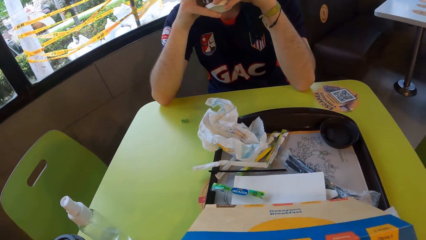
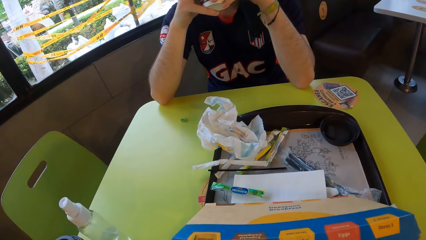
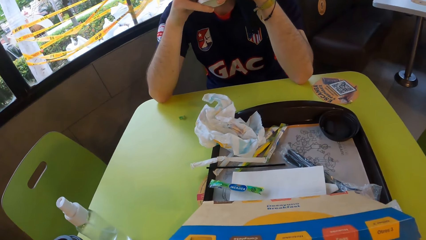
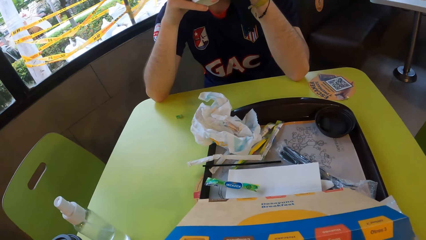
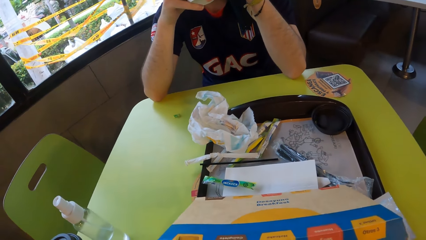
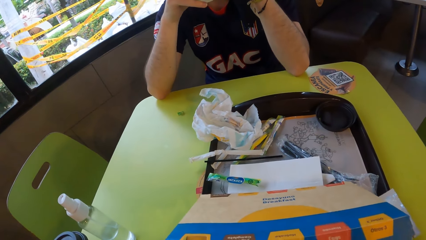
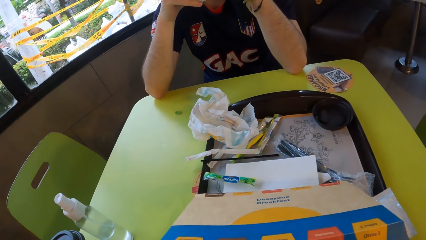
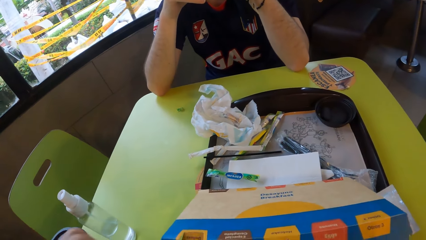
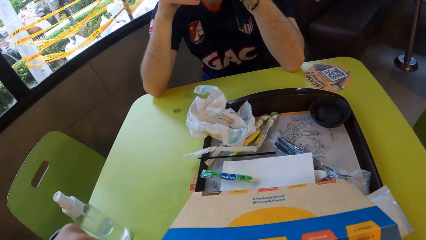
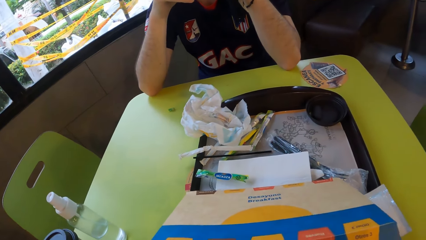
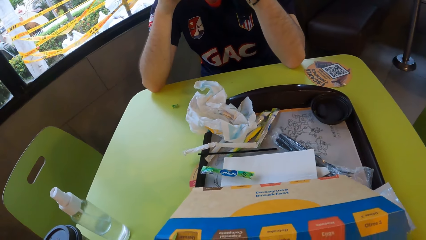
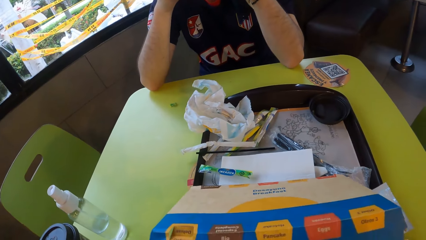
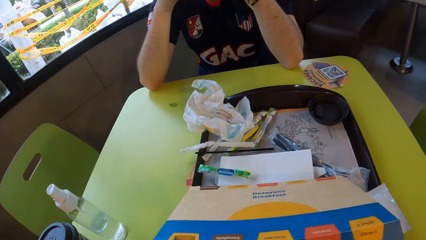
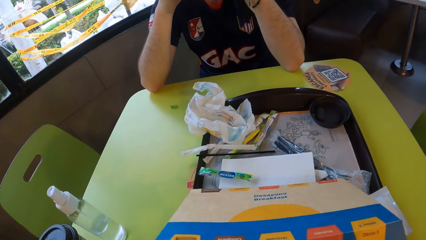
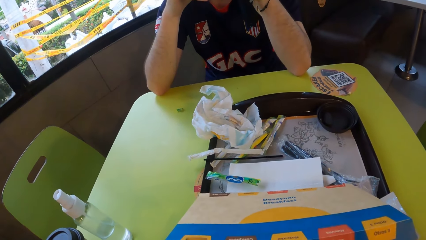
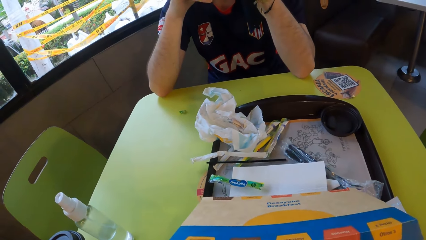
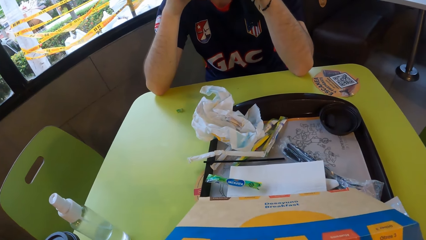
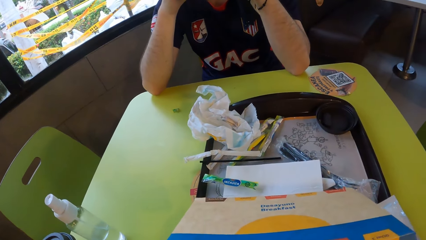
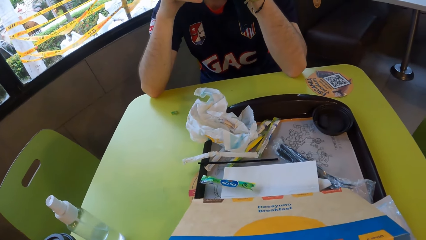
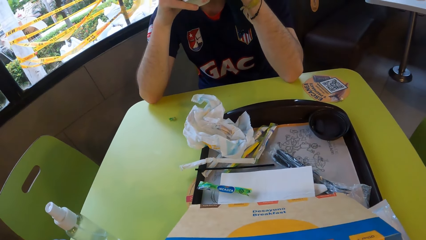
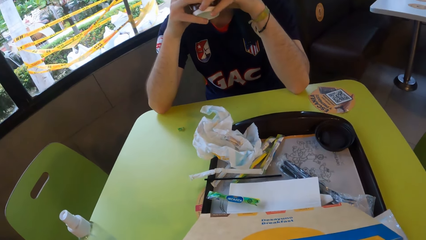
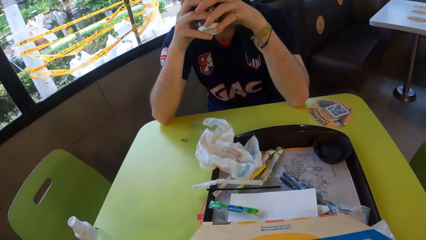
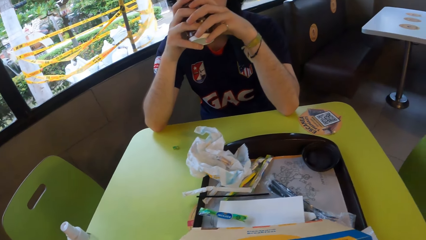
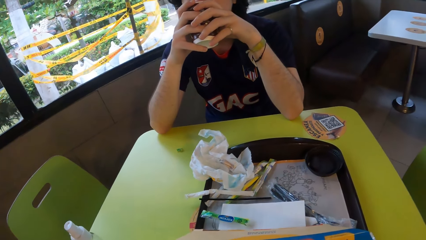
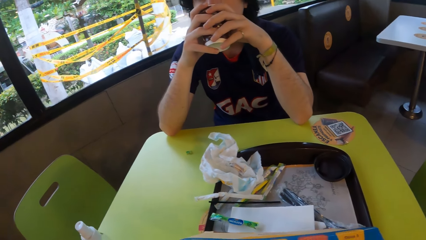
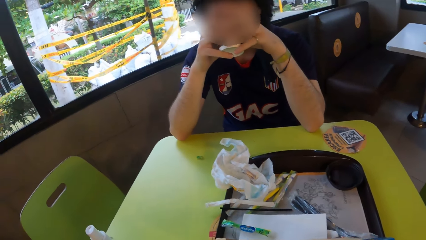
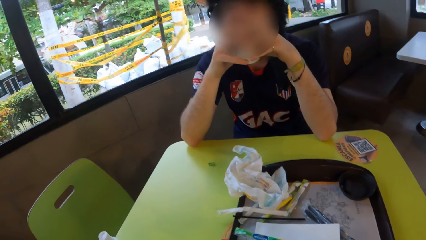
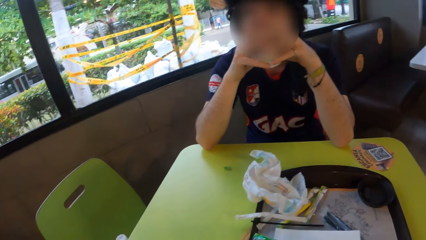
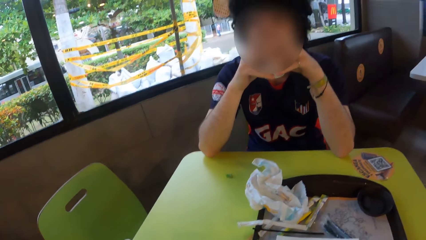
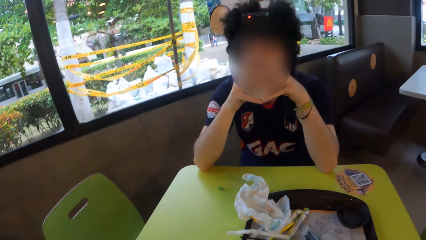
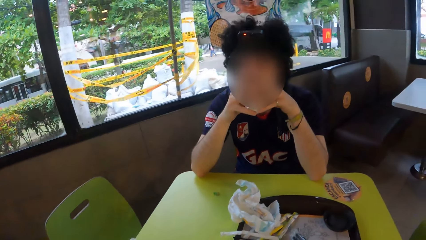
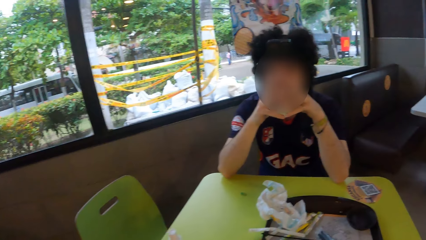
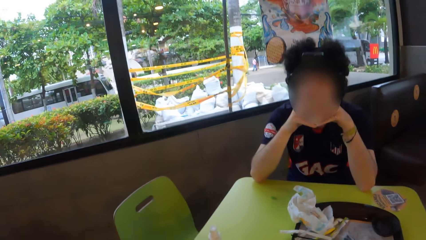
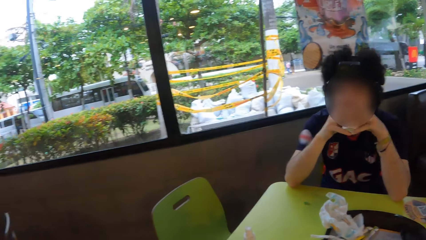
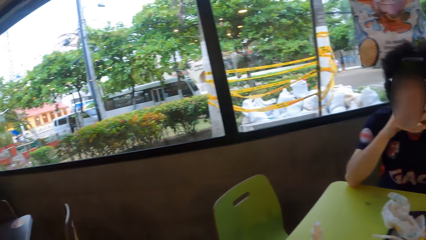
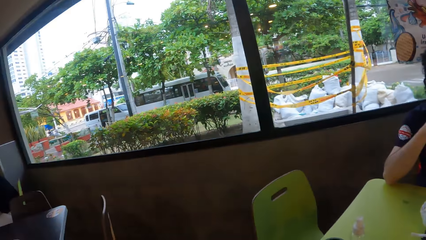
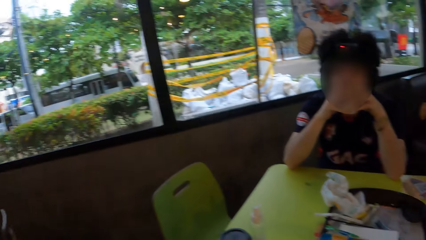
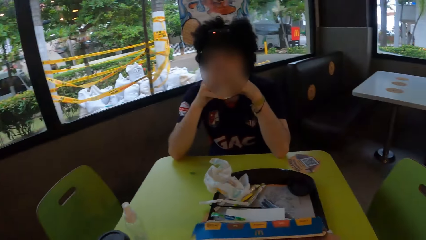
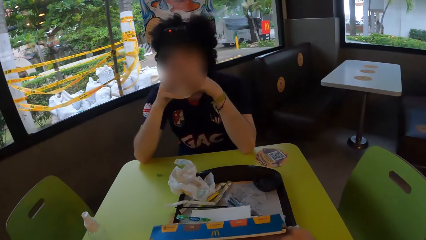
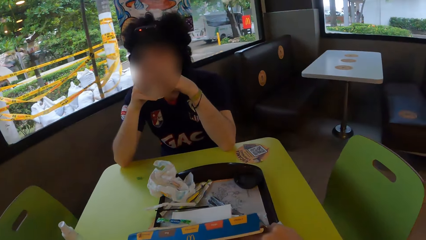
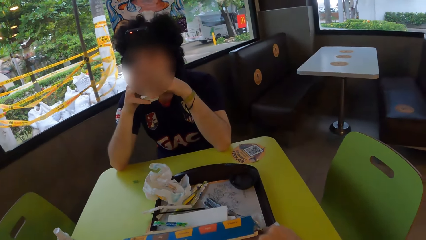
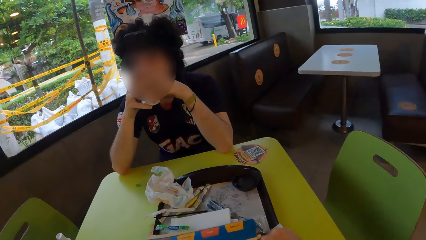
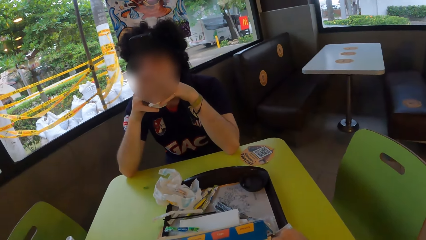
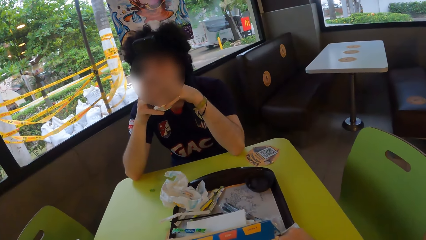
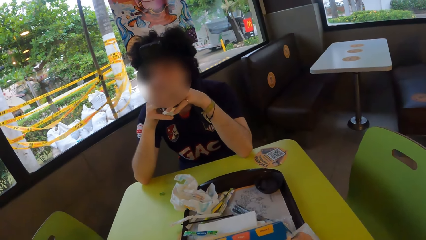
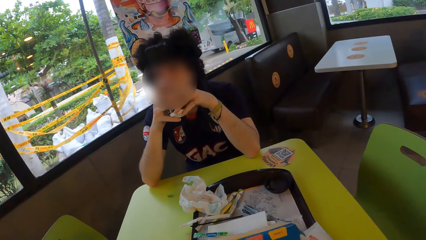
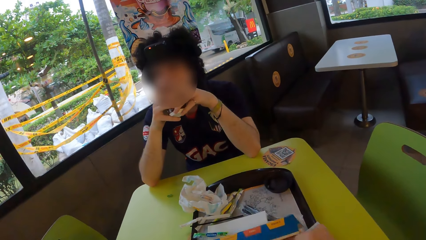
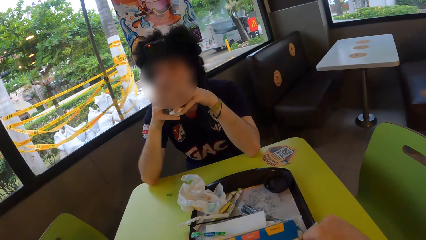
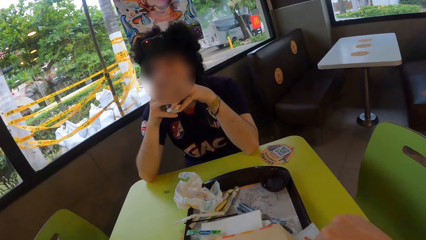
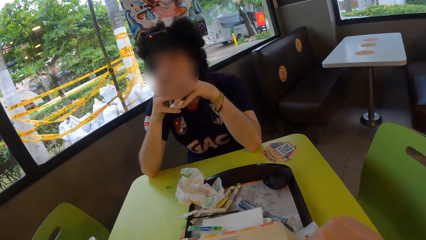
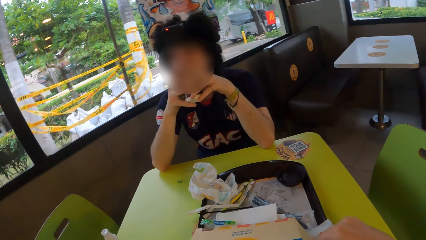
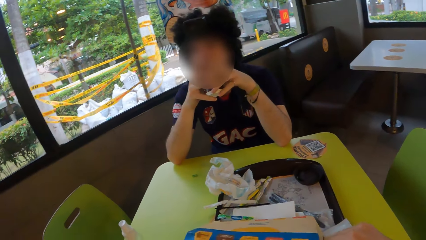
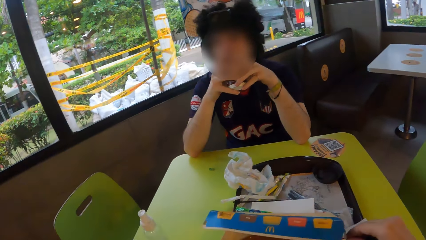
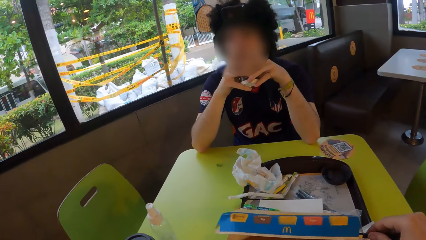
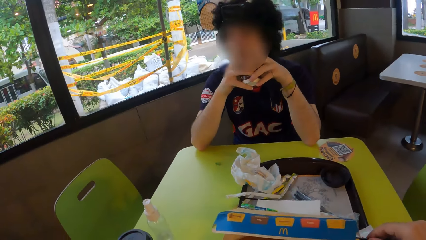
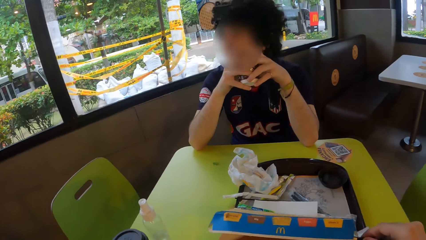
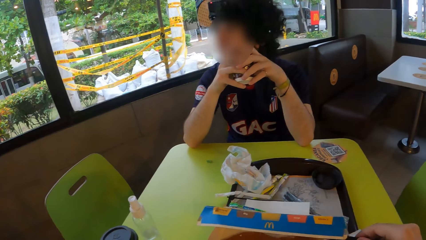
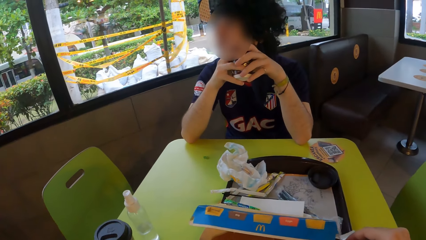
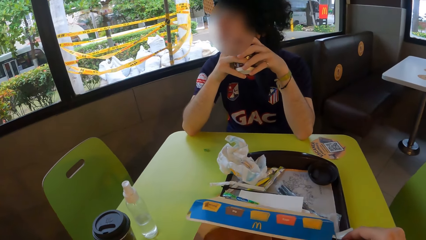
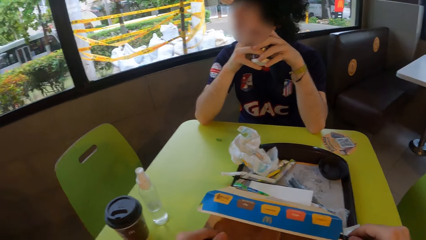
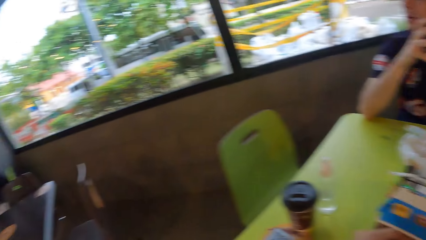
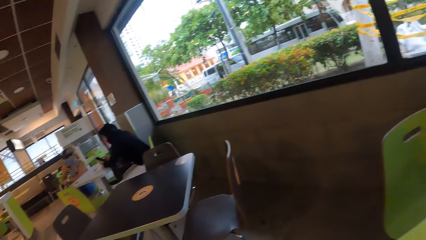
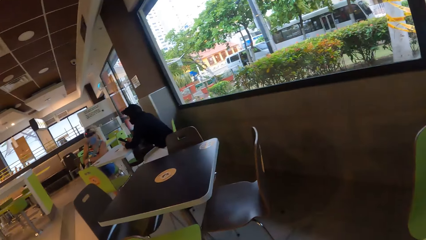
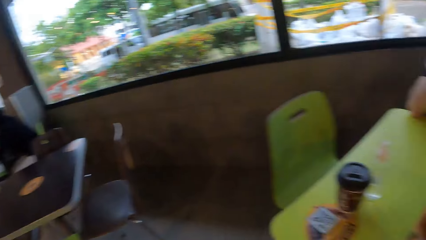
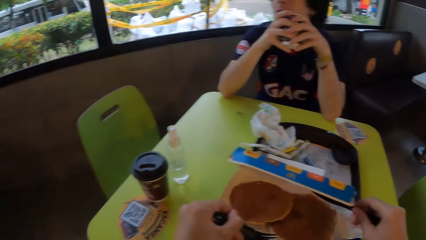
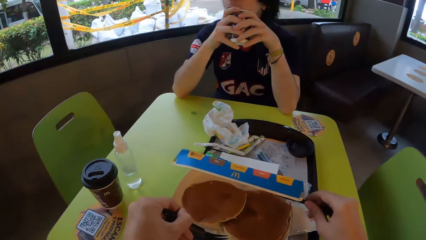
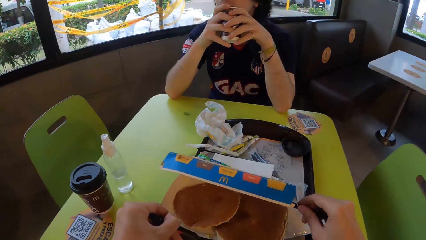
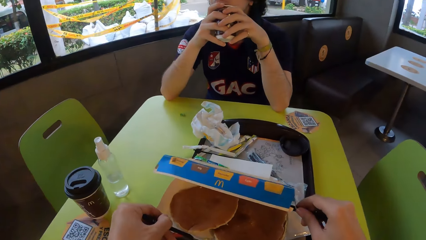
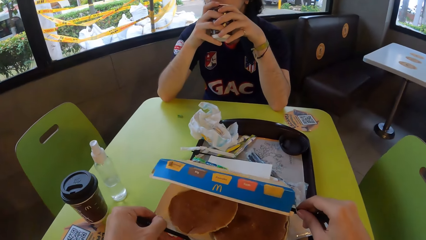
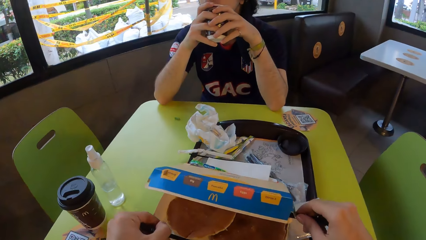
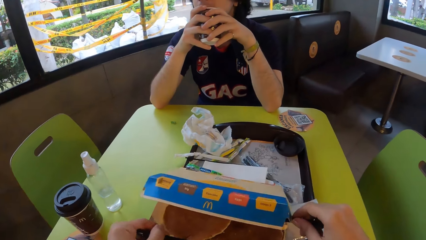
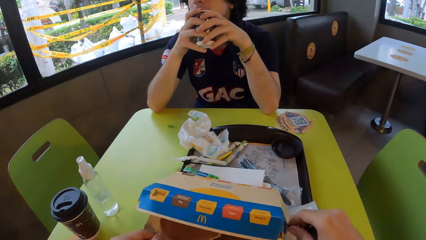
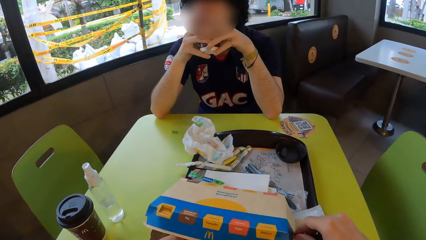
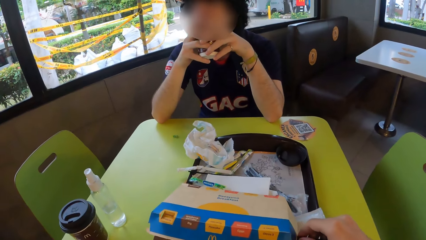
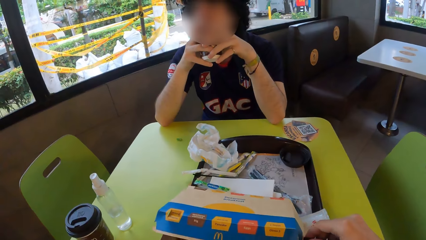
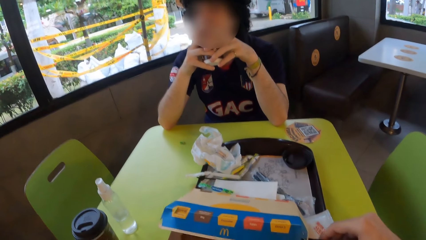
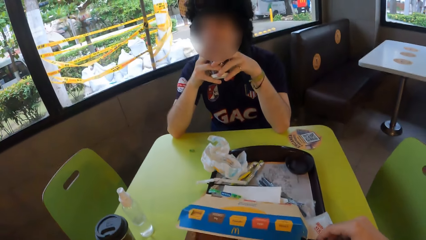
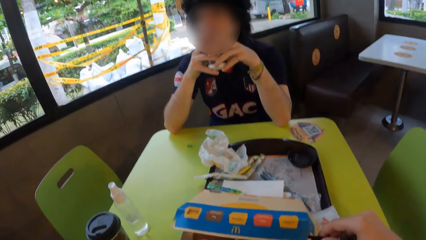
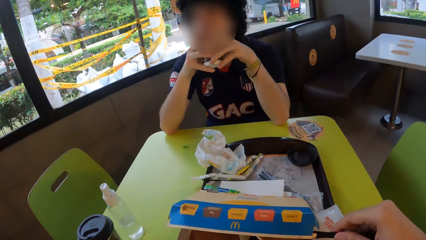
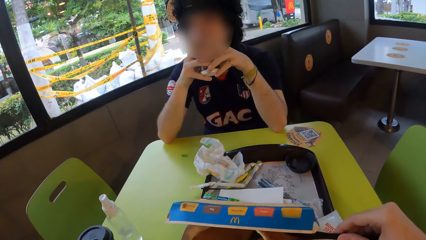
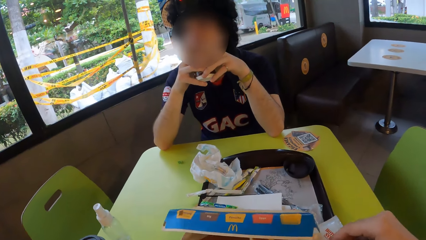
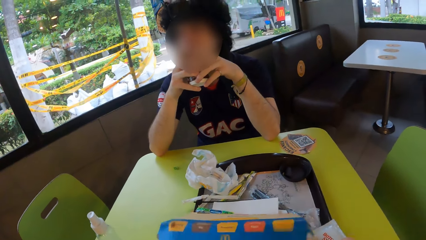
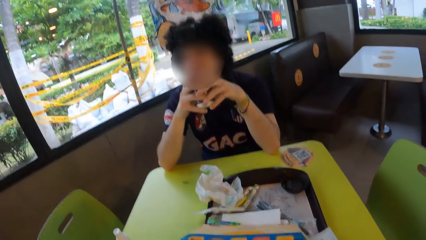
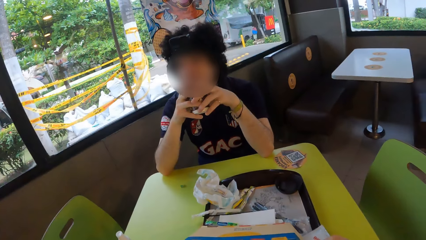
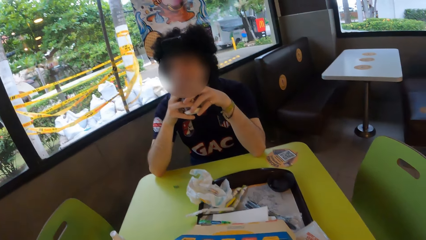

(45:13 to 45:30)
The camera wearer looks around. They move a hand. They touch the pizza box. They move the spoon. They put the tomato sauce on the pizza inside the box.
